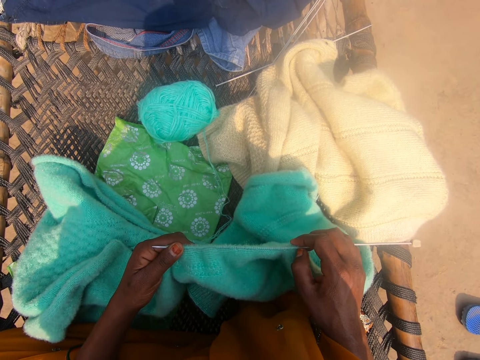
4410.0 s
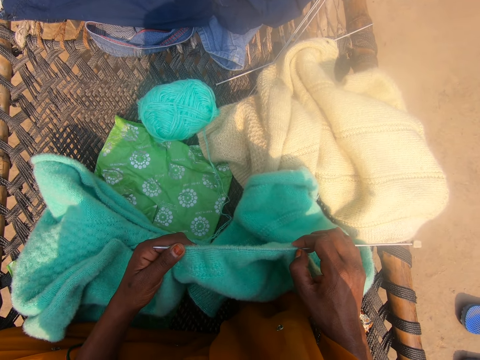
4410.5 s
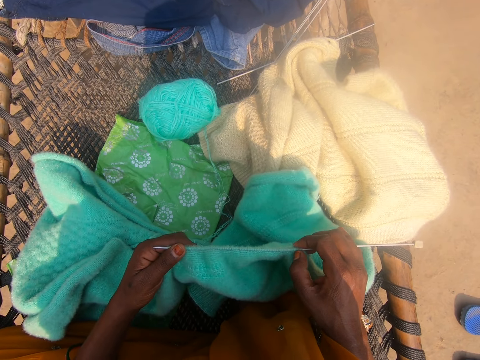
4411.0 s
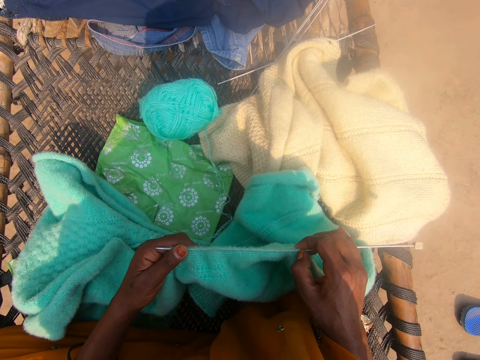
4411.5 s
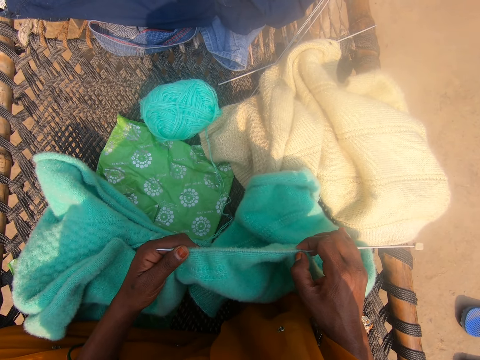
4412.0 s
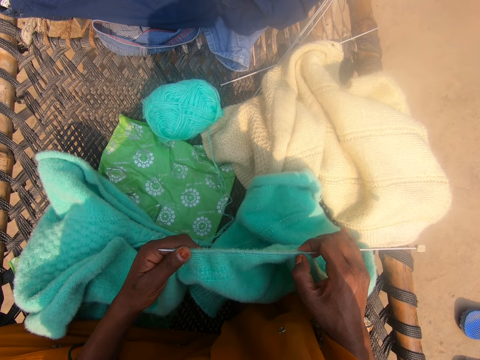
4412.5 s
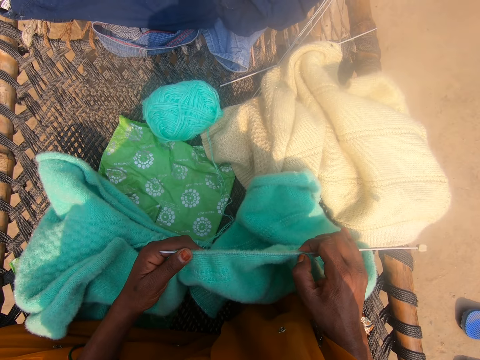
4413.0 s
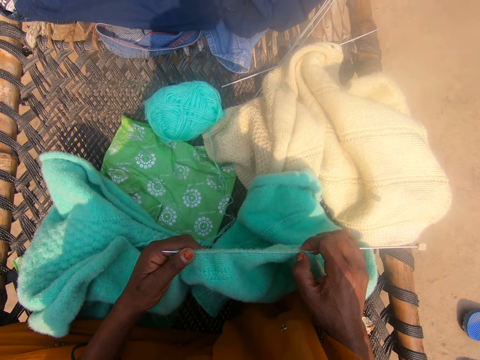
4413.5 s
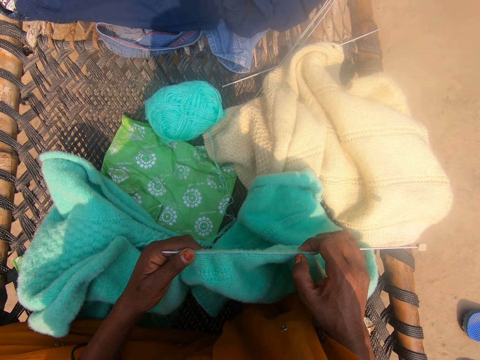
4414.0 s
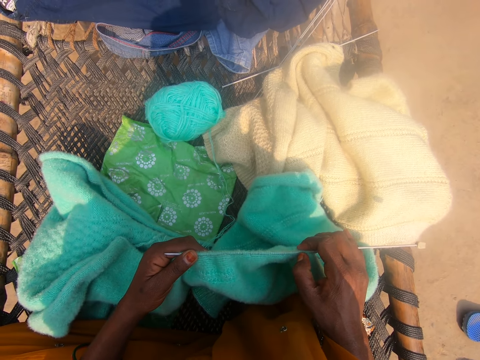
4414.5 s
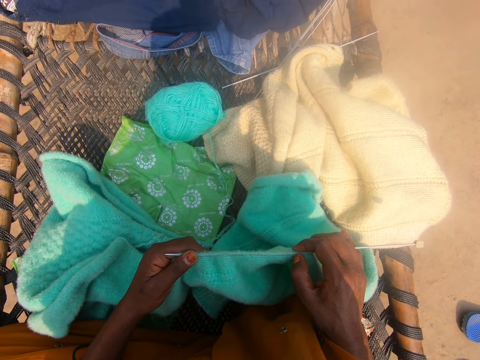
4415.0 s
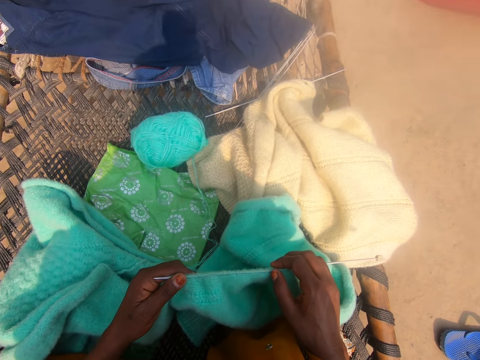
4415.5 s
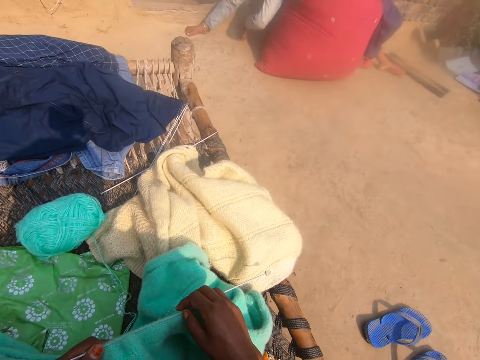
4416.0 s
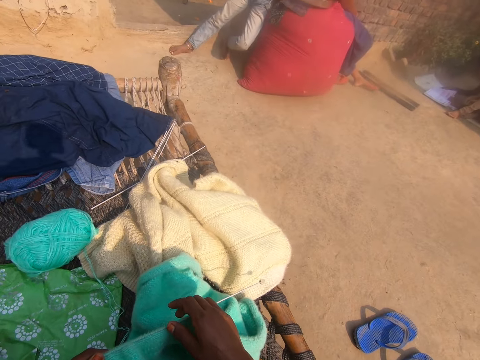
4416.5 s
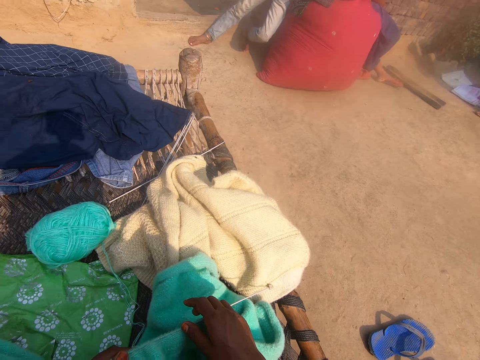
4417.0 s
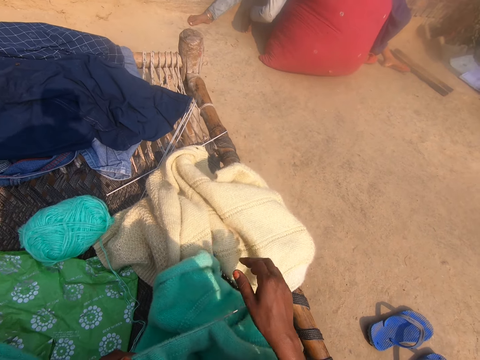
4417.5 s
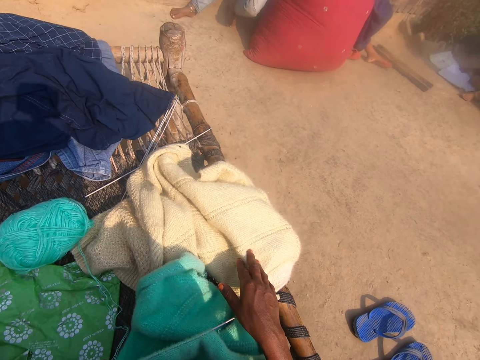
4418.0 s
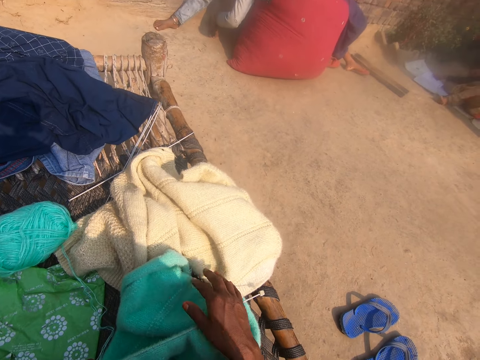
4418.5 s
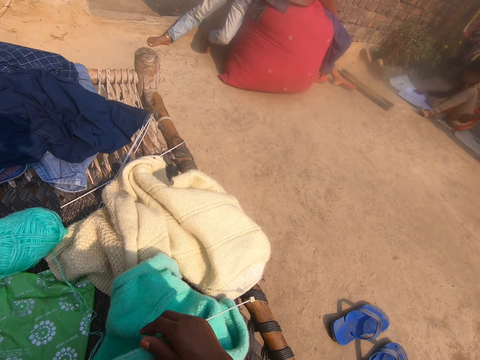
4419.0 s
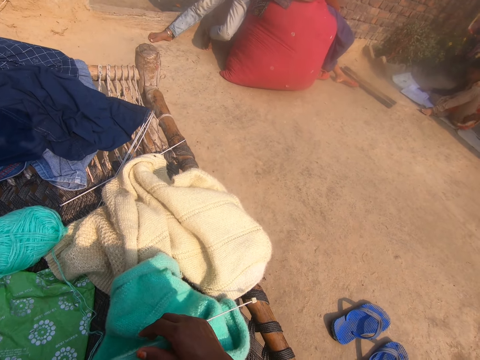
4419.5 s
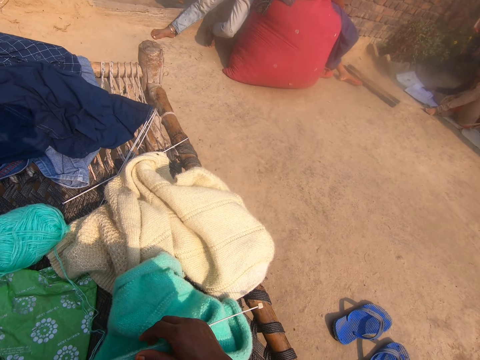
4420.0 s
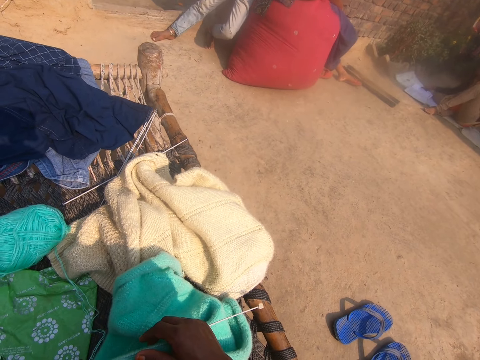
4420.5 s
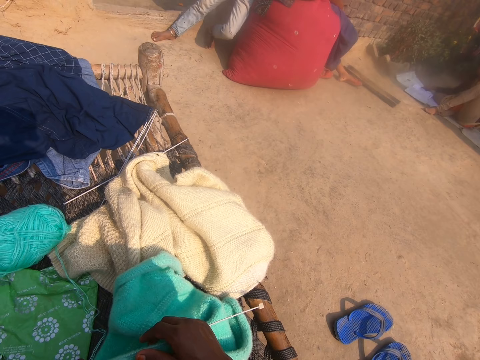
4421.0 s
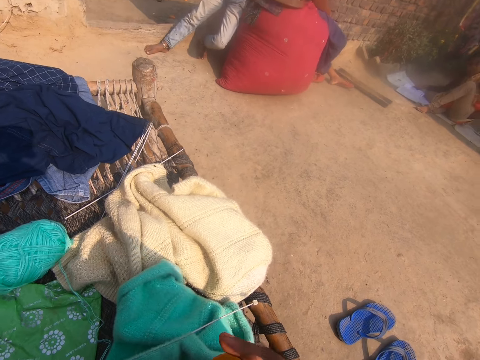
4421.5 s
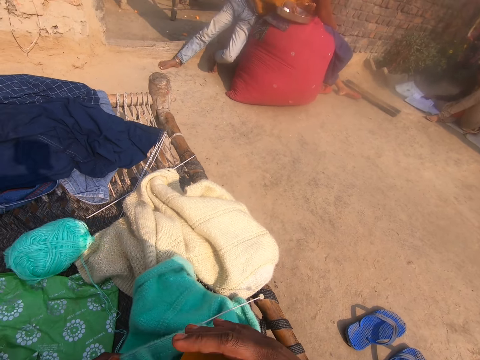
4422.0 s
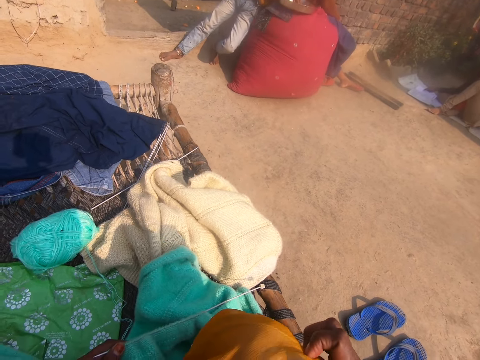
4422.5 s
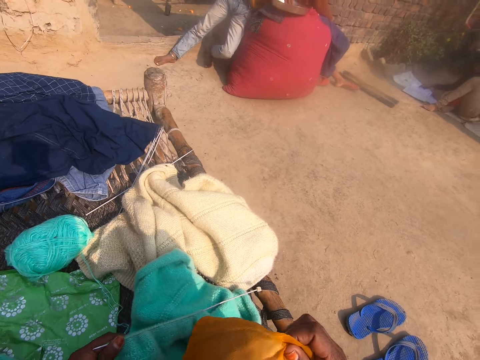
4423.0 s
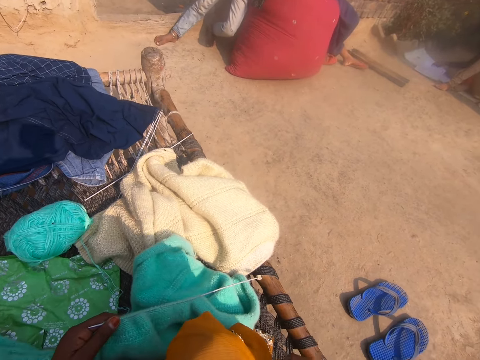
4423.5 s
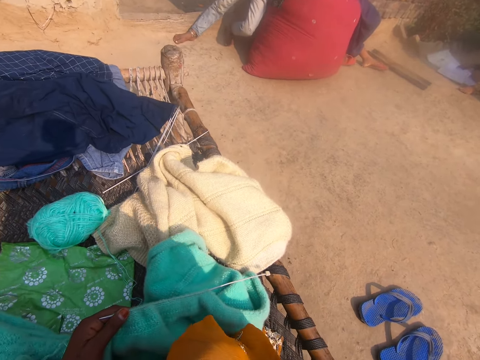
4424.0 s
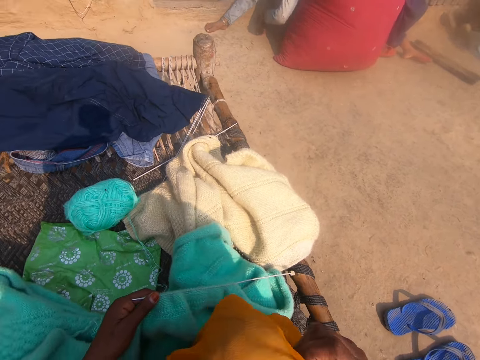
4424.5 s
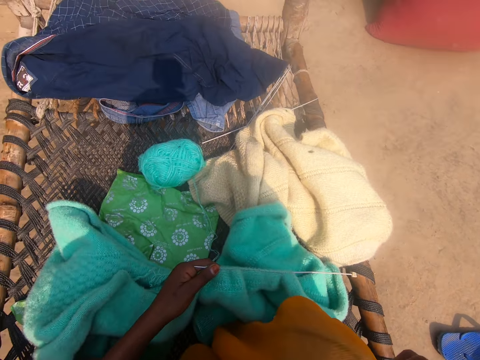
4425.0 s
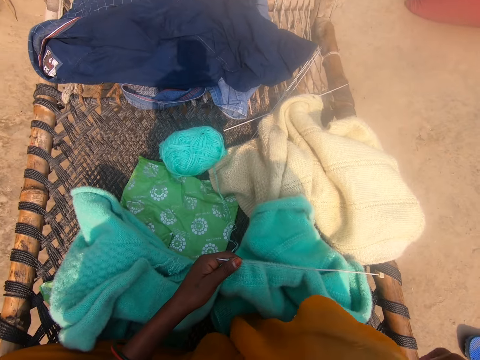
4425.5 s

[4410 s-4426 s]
The camera wearer adjusts wools on the knitting needle with her hands. She looks around and converses. A lady flips the page of the book. The camera wearer touches the cloth. The lady moves the hand. The camera wearer converses. The lady converses. The camera wearer lifts the hand. She itches her knee with her right hand. She touches the cloth.

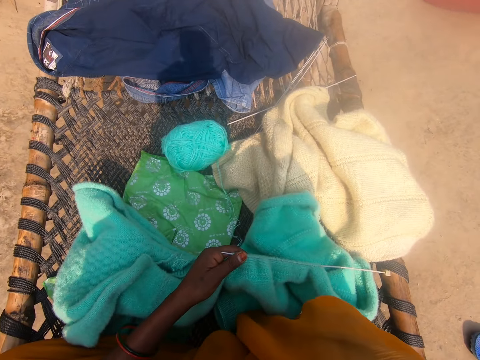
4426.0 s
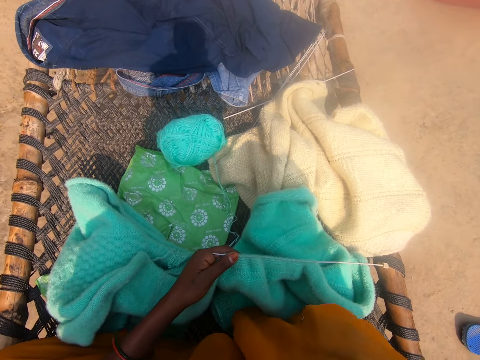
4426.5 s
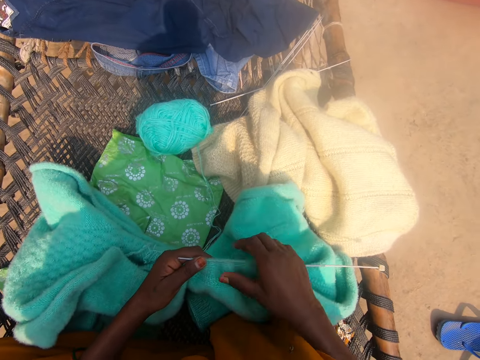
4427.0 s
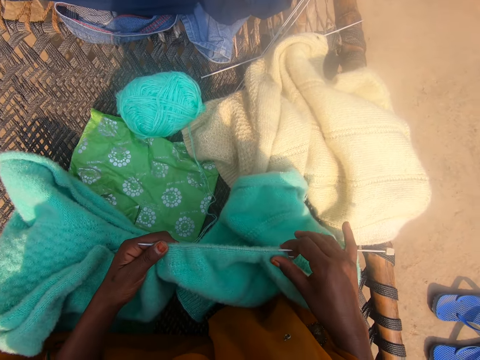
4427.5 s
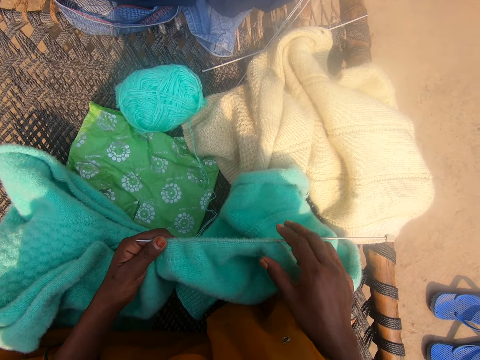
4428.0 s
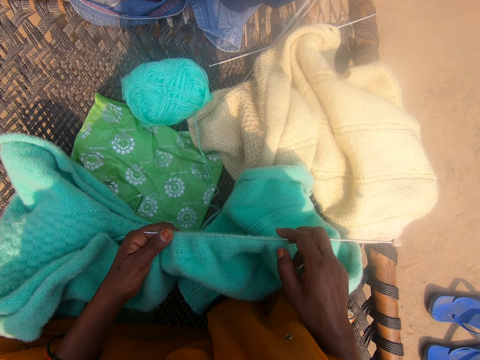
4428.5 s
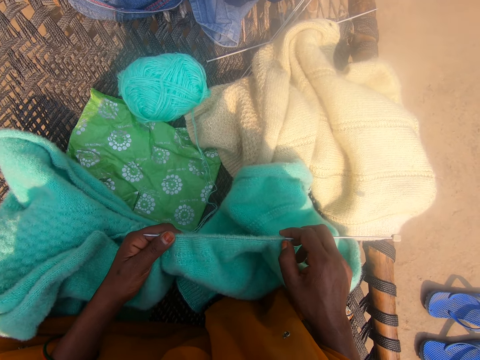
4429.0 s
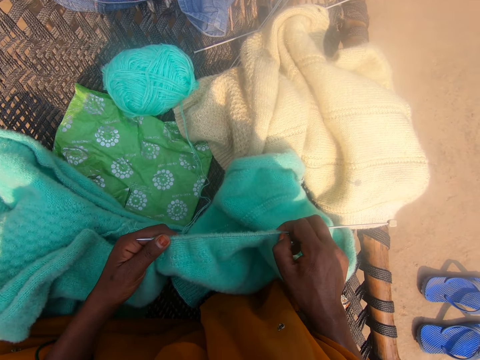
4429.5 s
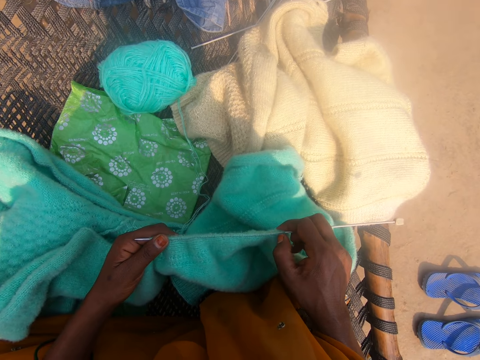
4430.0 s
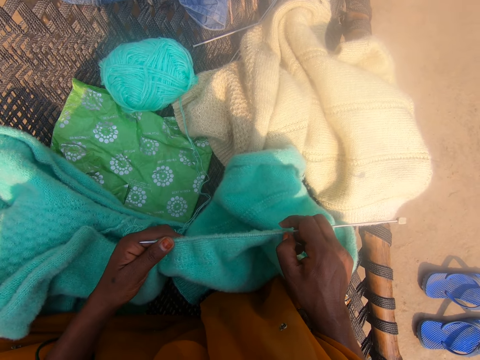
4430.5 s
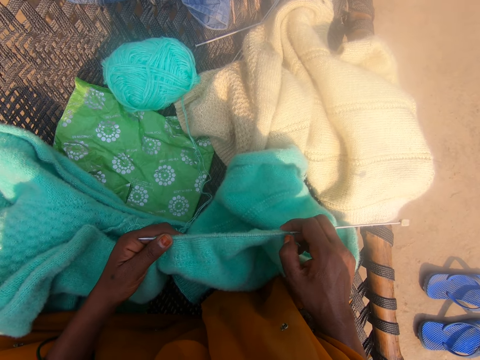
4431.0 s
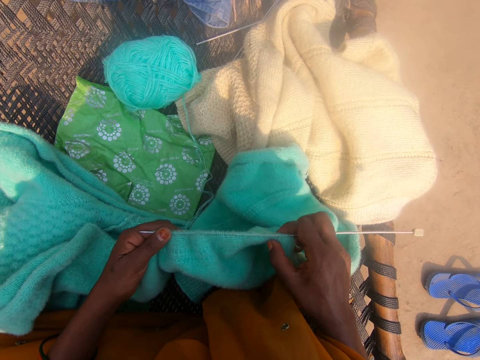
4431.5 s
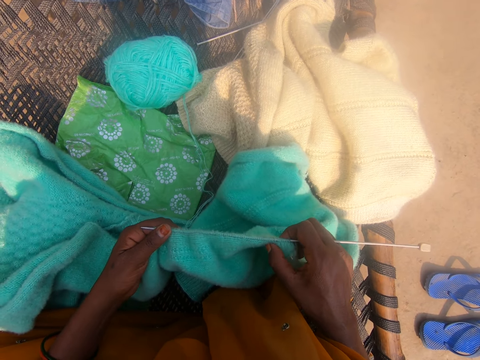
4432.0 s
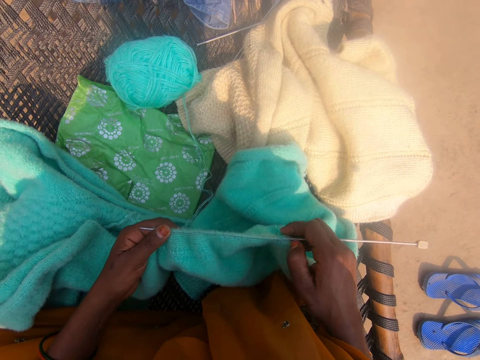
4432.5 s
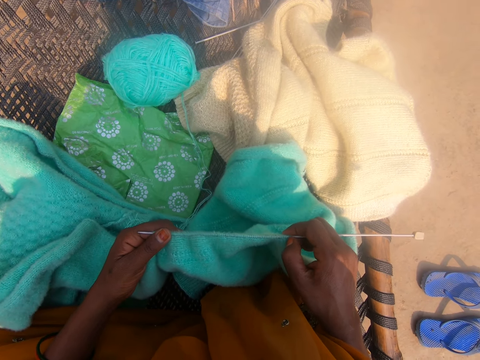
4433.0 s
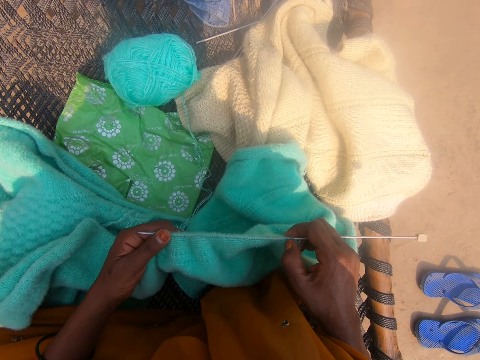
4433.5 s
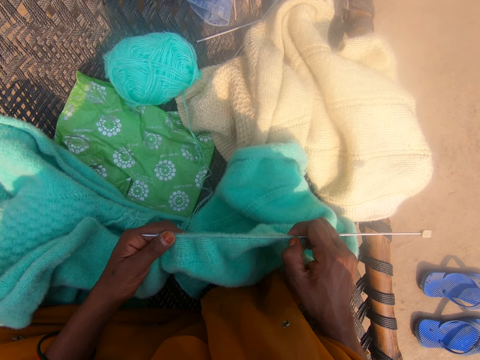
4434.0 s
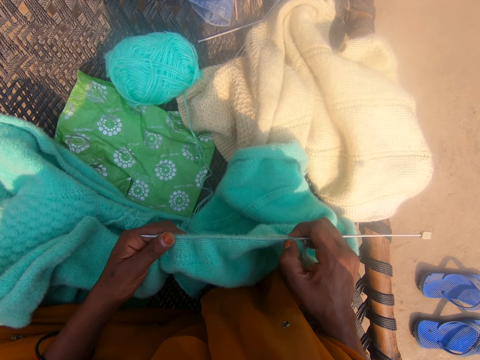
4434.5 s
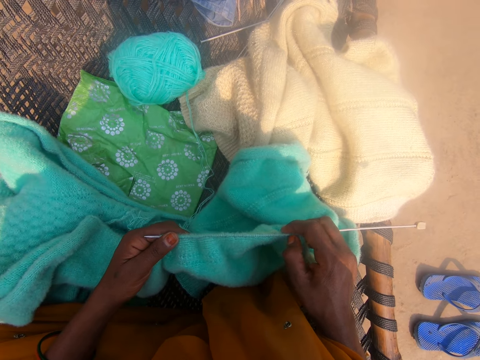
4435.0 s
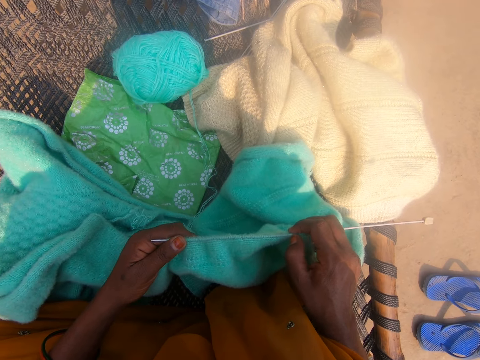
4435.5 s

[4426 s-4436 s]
The camera wearer touches the fabric. She counts the knots of the fabric. She adjusts the wools on the knitting needle with her hands.
